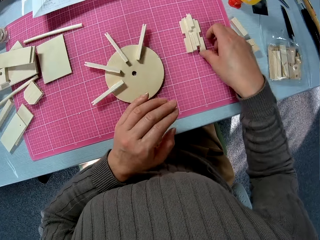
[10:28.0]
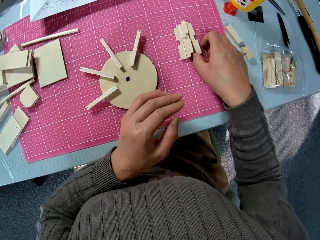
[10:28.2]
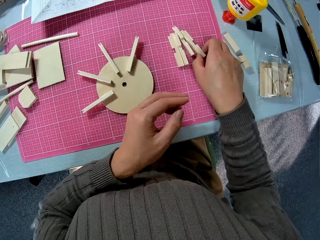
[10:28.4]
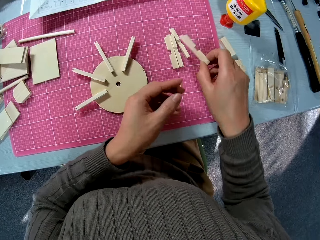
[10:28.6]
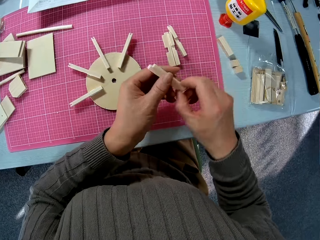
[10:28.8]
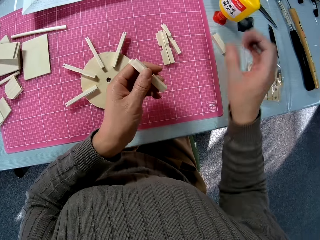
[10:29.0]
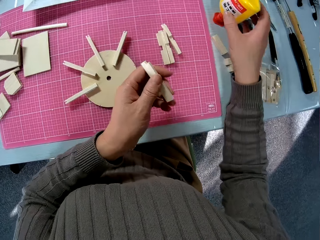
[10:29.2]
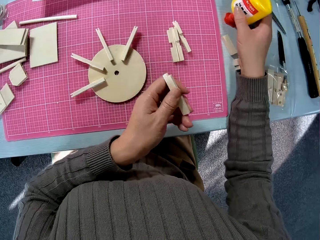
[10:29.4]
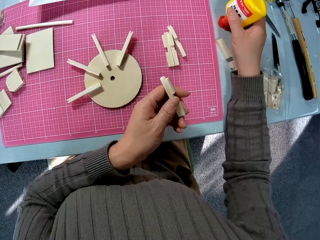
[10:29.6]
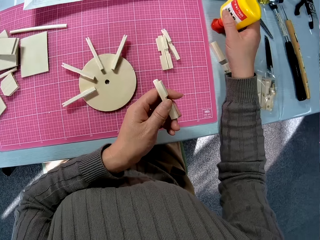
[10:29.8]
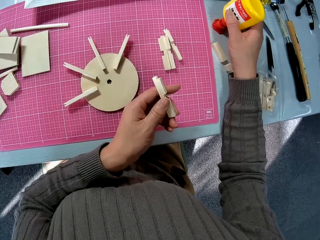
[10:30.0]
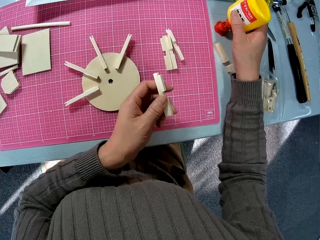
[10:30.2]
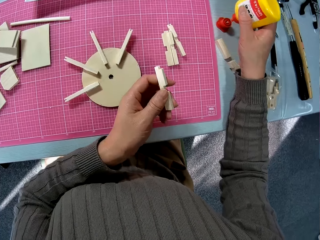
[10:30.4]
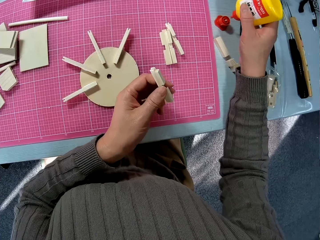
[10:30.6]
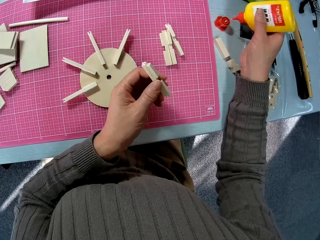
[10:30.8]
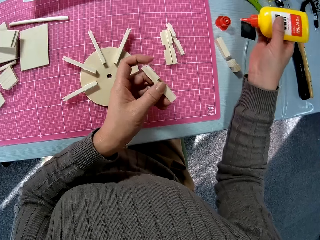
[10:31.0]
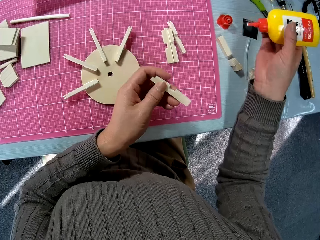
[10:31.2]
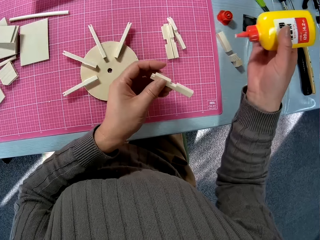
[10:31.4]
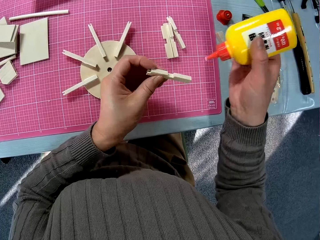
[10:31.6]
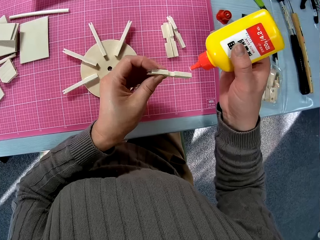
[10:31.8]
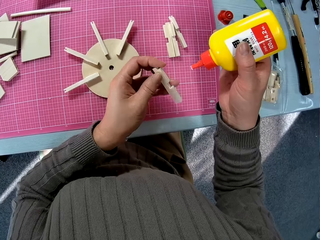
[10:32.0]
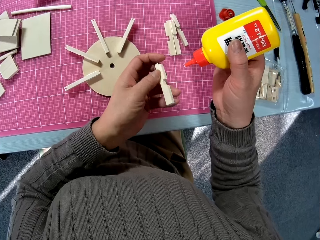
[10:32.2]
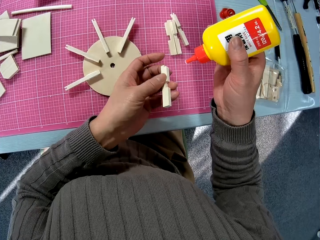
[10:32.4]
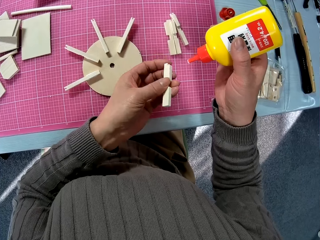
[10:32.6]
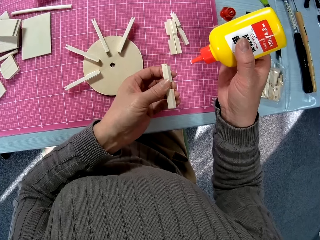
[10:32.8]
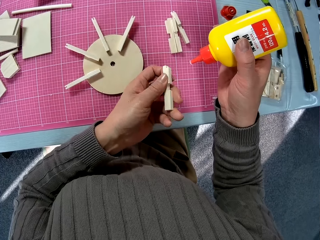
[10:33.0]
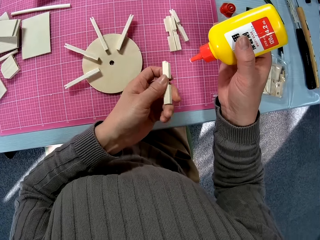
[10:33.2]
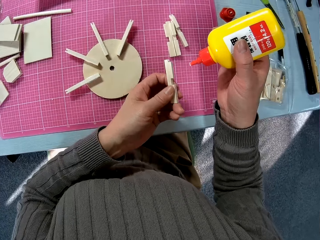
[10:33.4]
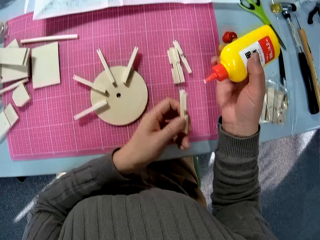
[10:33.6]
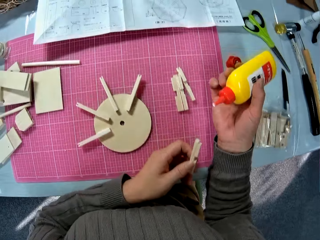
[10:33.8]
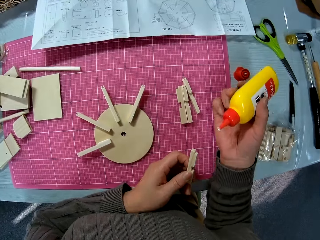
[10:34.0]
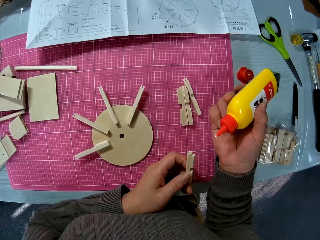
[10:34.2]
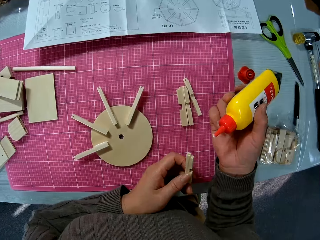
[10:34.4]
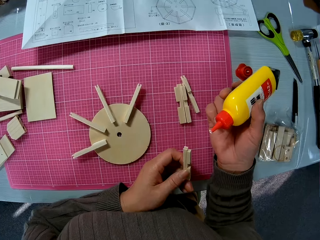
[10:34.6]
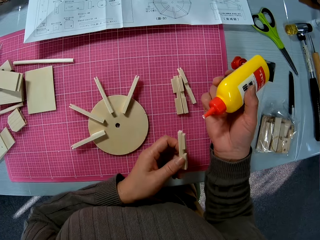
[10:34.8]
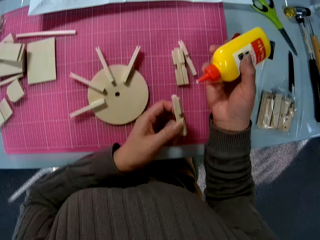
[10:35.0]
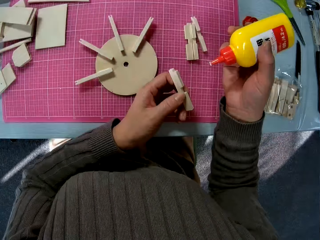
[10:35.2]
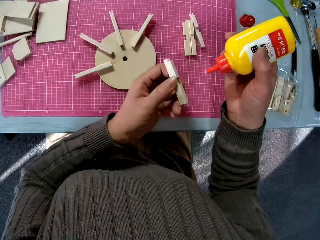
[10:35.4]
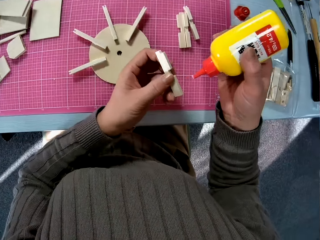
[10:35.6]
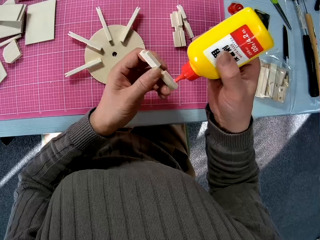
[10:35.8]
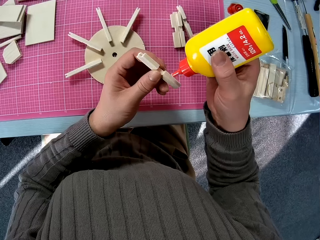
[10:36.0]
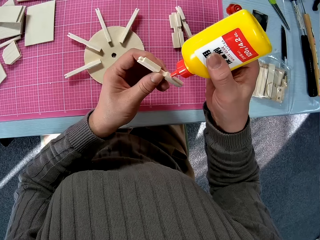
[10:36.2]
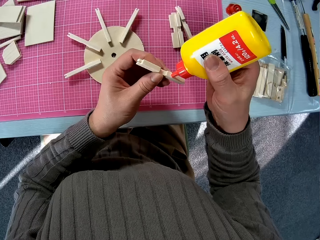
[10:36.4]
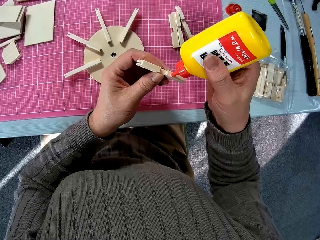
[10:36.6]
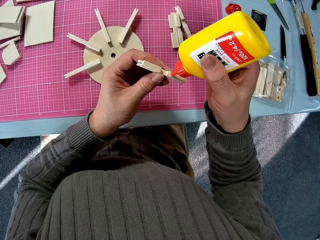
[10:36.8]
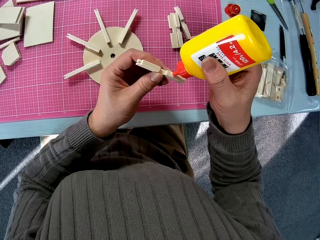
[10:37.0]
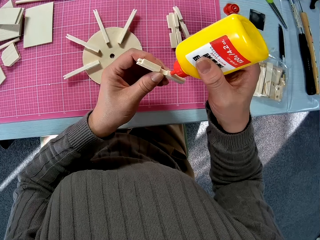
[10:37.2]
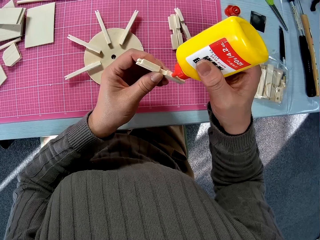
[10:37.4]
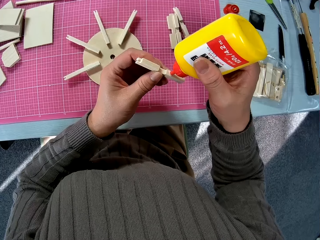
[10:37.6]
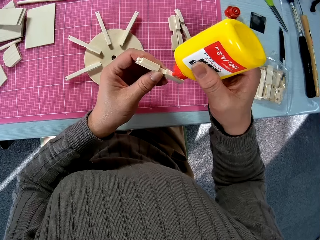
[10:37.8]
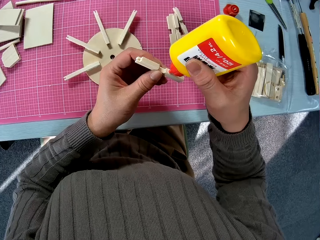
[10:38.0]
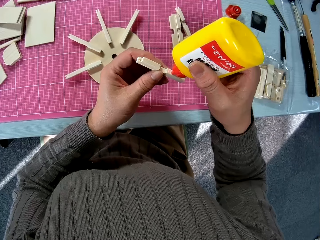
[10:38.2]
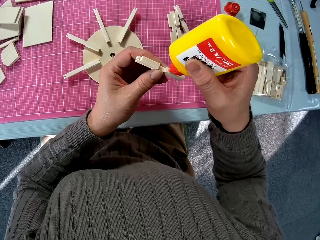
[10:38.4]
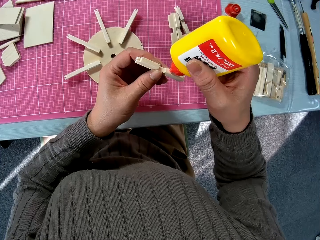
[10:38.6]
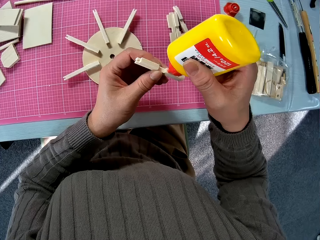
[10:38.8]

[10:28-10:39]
The camera wearer picks the stick from the table. They shift the stick to the left hand, pick the glue with the right hand, and apply glue on the stick.

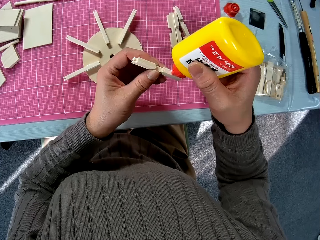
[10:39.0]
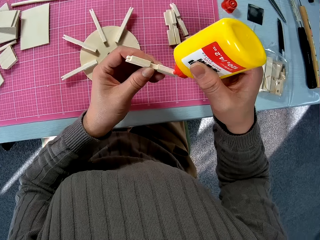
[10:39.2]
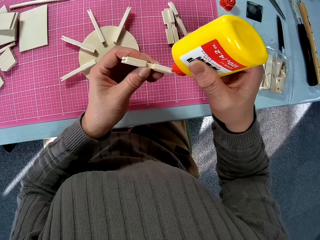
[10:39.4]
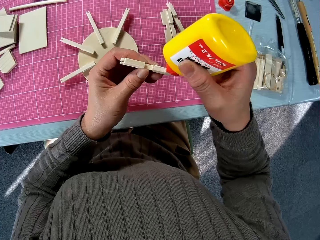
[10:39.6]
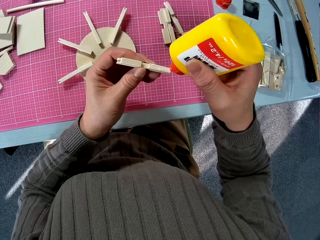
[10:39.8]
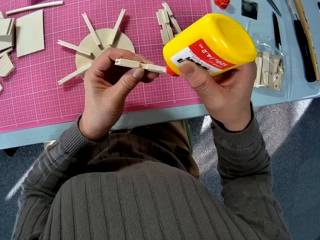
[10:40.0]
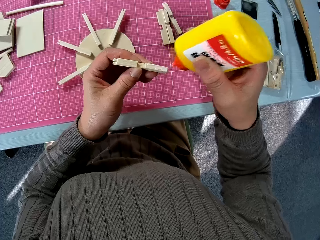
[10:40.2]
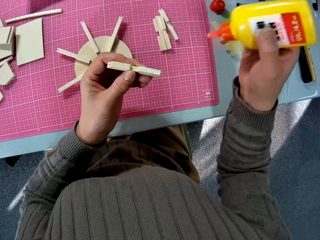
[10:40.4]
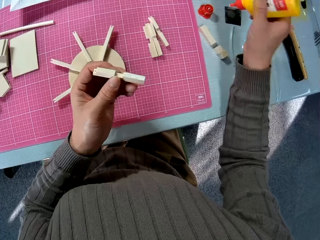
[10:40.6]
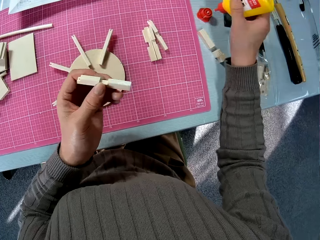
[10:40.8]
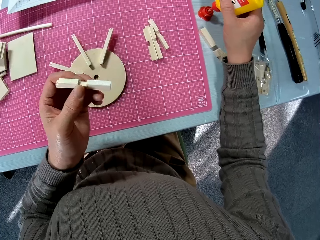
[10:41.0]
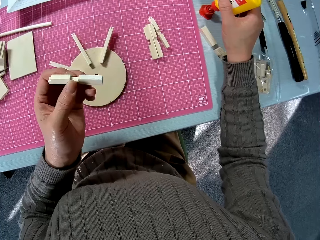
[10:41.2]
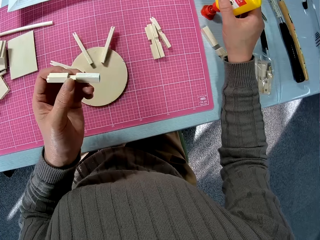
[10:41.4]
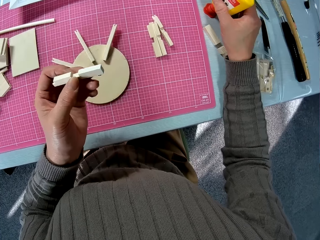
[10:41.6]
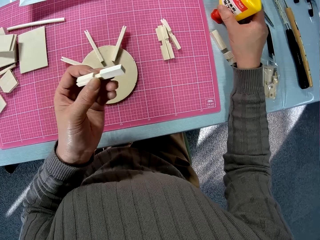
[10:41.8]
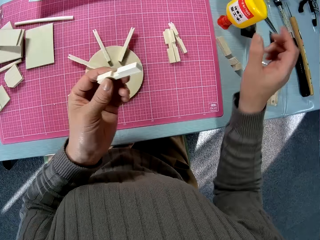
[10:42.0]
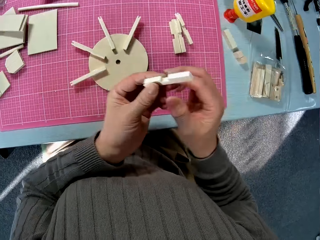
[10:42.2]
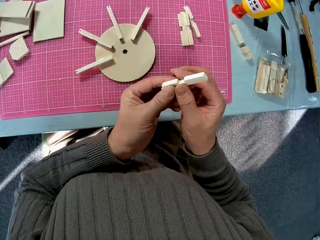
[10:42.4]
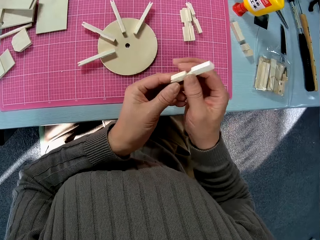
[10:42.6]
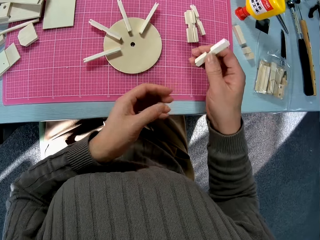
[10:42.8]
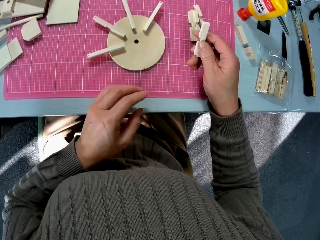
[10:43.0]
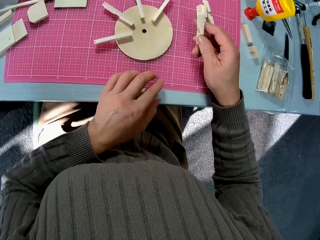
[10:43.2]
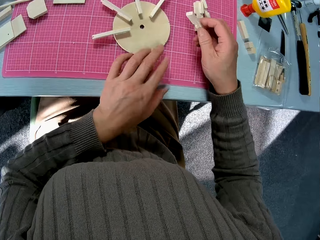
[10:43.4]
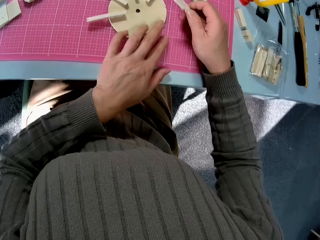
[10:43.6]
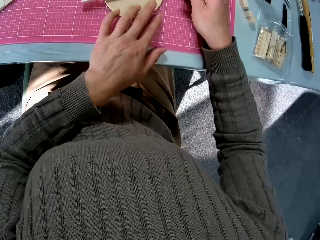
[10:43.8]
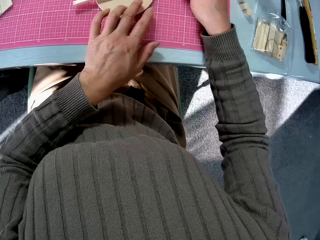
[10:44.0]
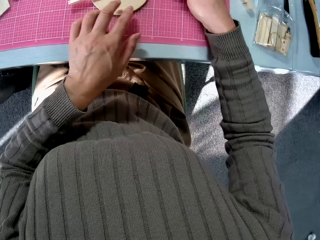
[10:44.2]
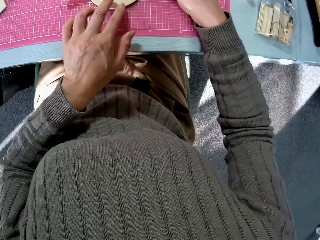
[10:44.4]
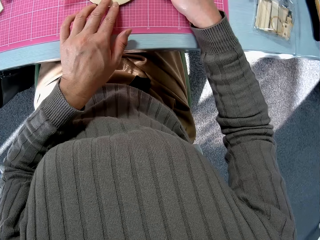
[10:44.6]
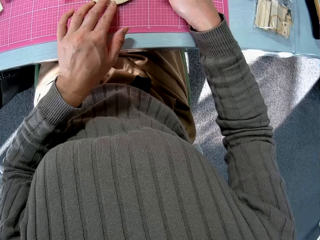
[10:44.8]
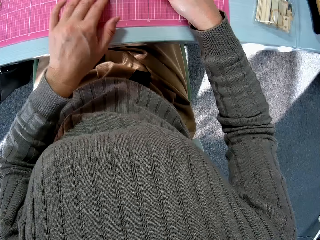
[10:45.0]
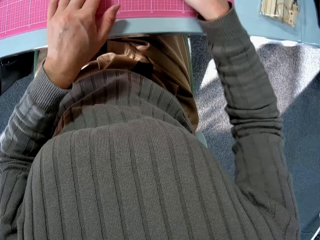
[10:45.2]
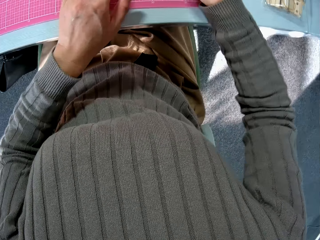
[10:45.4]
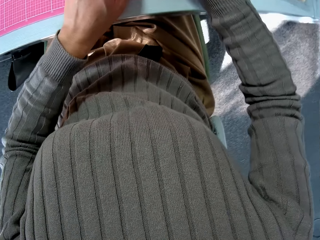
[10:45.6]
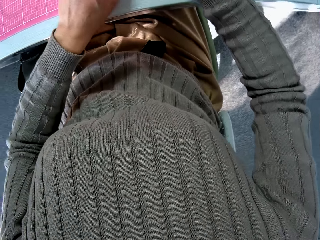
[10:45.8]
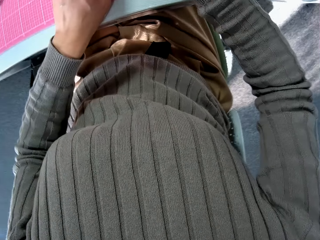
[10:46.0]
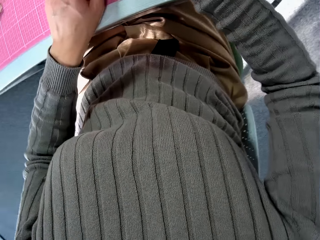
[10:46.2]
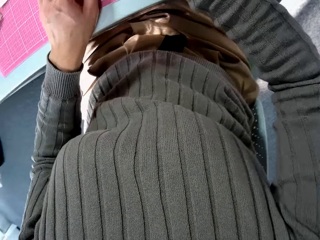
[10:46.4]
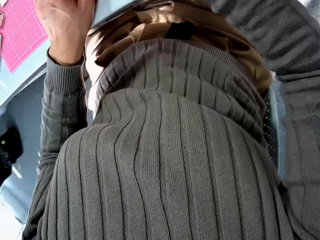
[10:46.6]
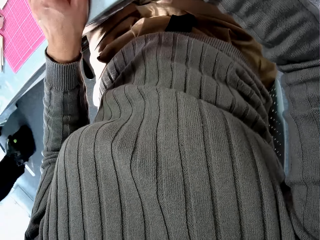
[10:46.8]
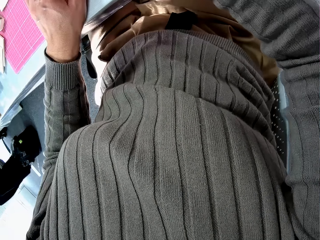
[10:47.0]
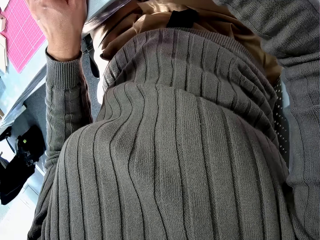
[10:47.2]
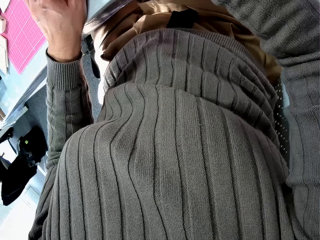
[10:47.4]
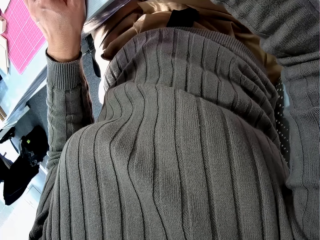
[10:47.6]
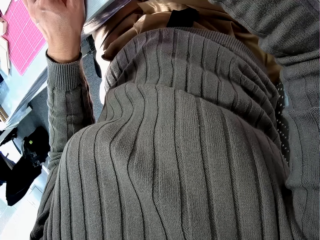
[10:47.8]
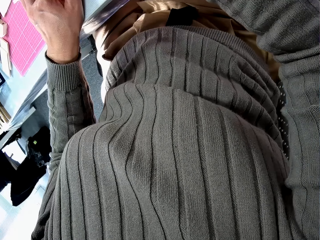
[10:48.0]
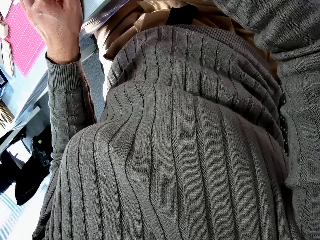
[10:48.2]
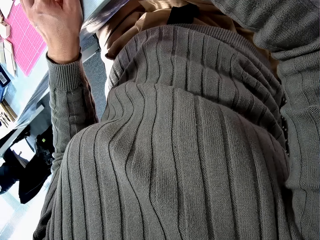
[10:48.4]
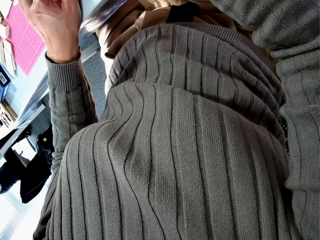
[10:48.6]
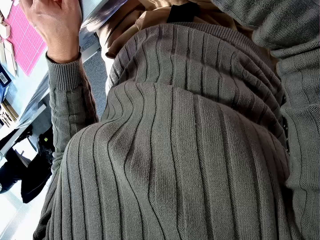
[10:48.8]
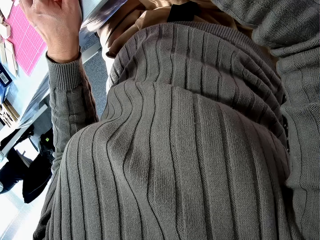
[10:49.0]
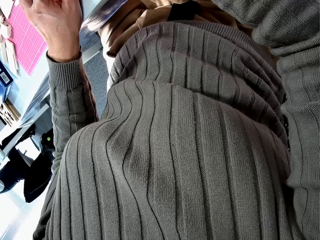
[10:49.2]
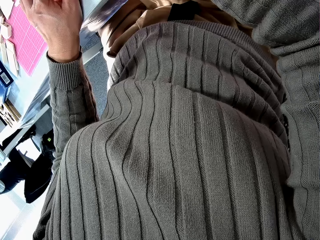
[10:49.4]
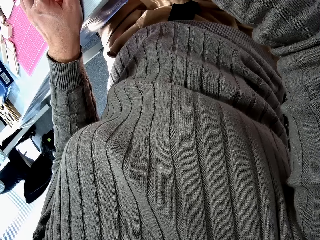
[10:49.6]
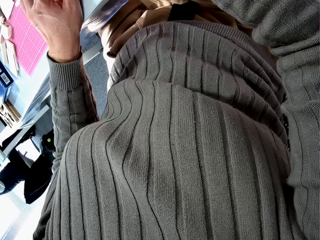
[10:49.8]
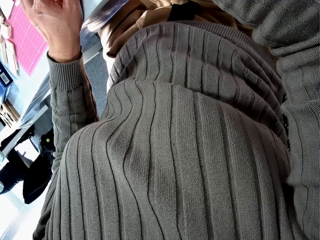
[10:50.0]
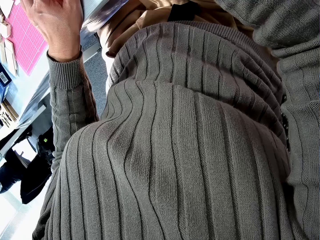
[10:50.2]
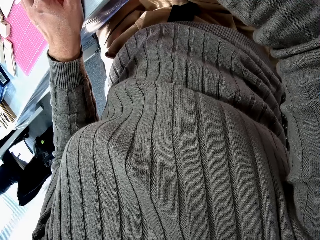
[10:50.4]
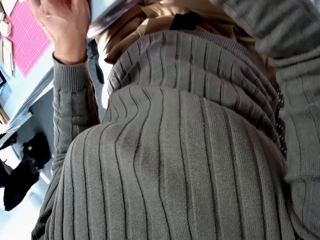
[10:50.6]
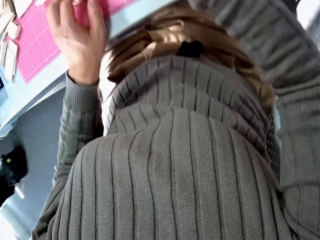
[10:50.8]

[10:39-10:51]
The camera wearer returns the glue. They shift the stick to the right hand. They glue another piece of wood to the circular piece of wood on the table.
